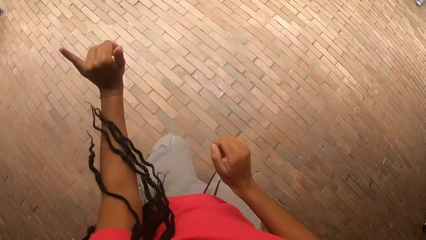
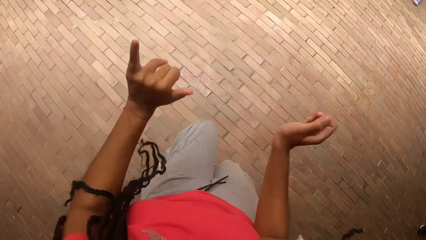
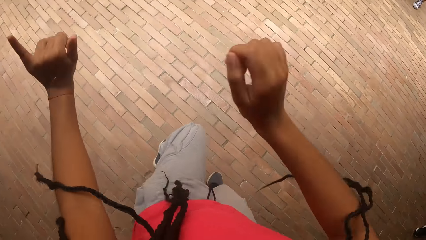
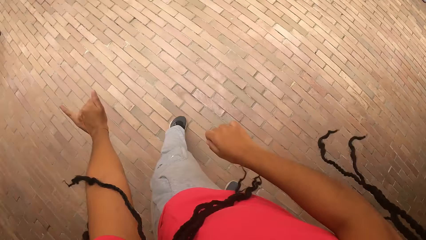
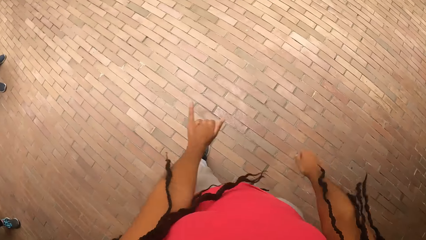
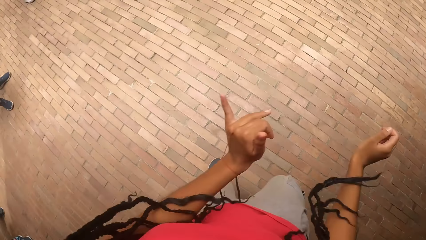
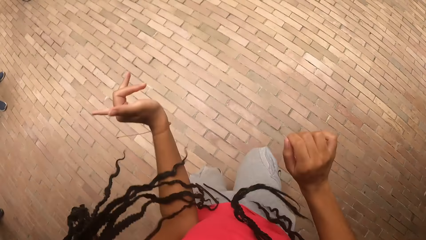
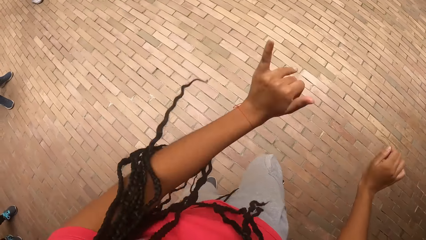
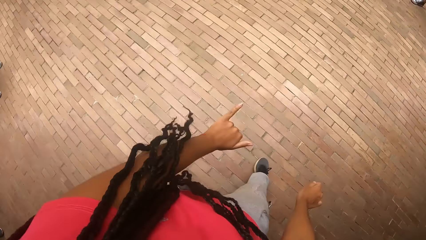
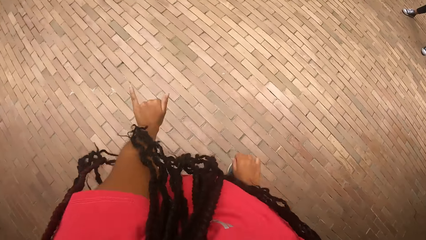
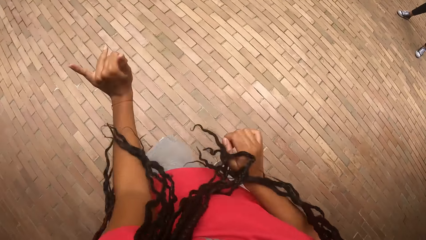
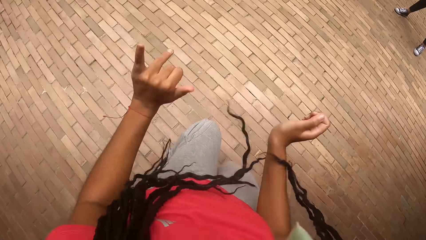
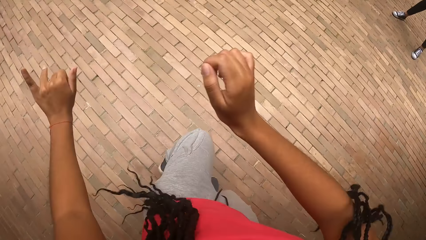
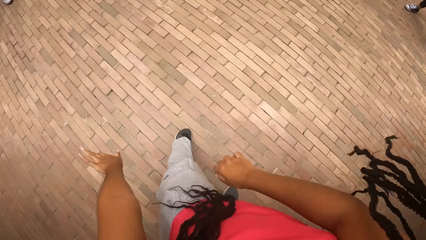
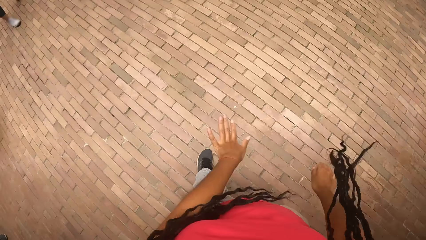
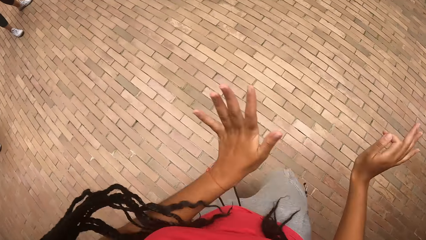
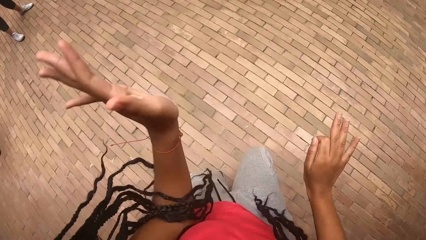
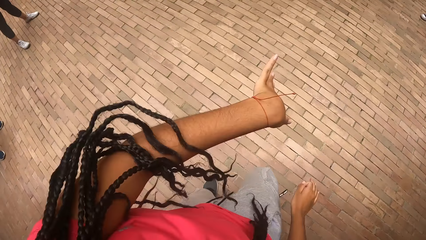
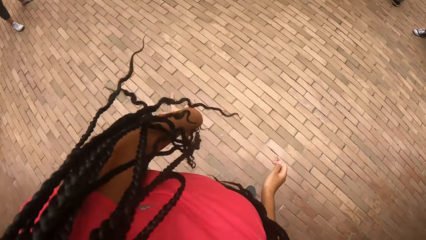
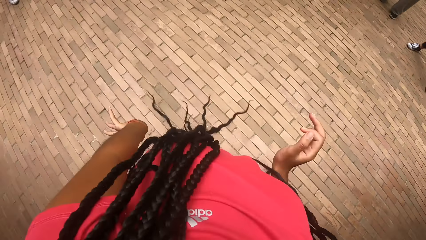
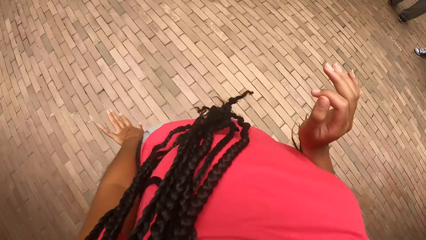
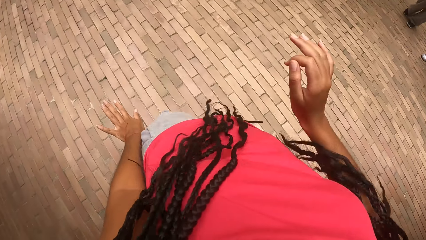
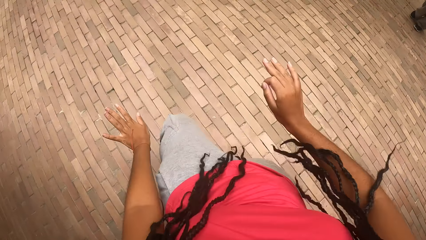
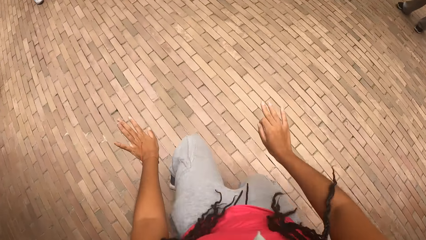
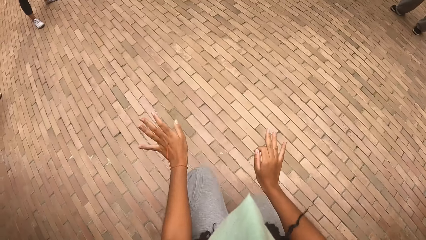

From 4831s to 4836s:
The camera wearer dances.

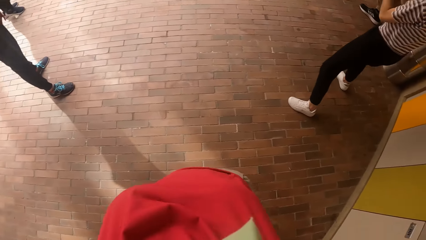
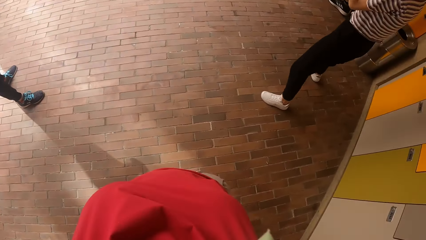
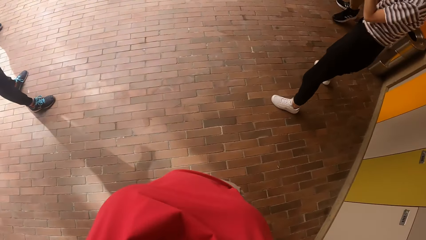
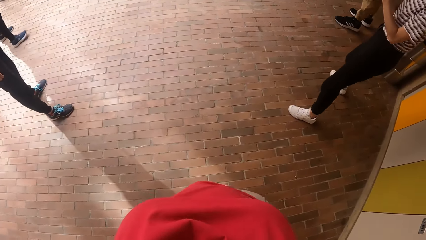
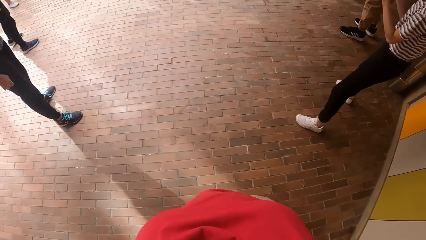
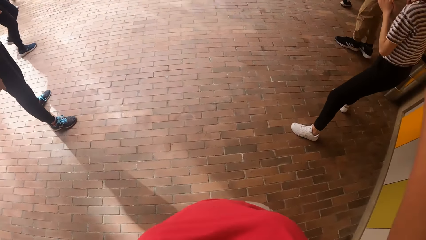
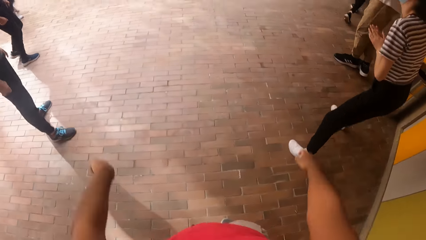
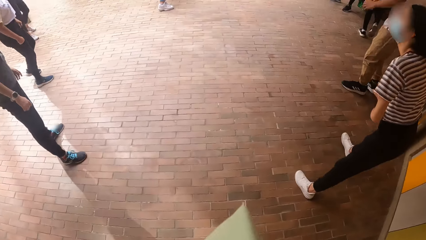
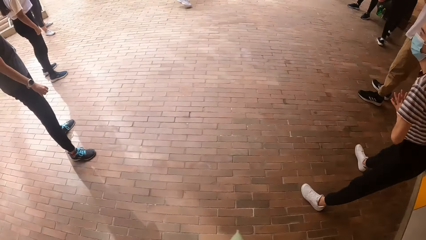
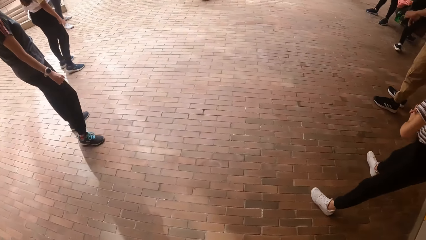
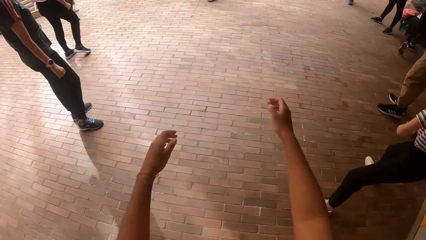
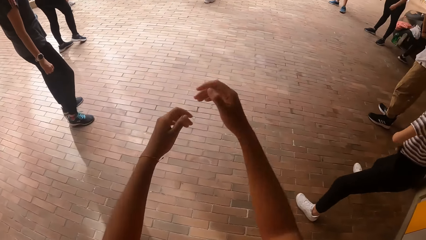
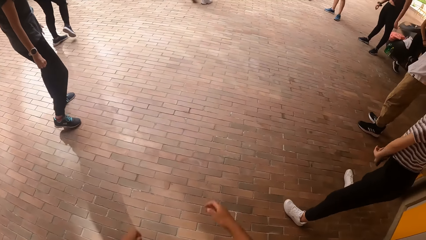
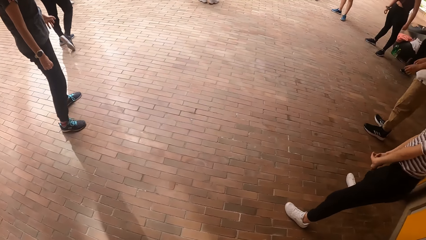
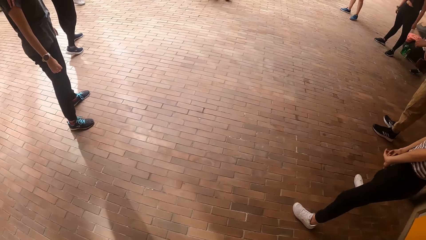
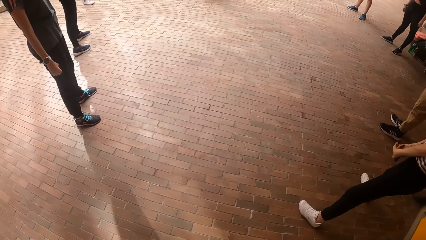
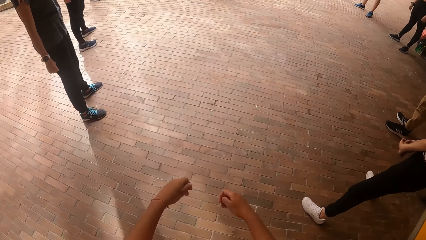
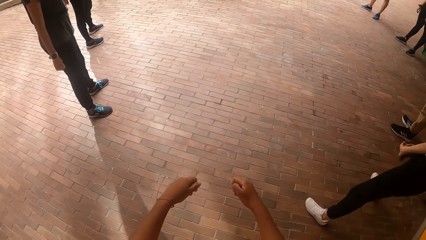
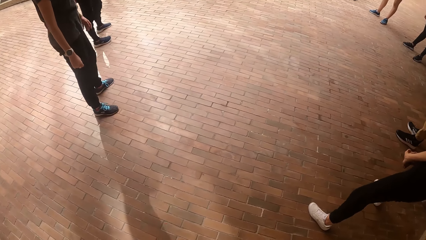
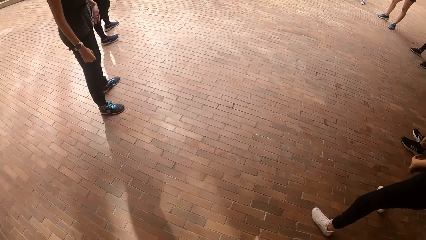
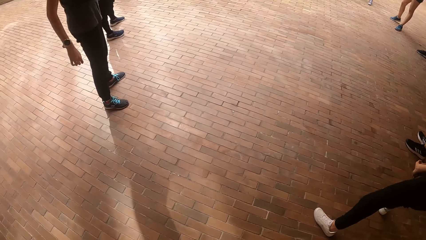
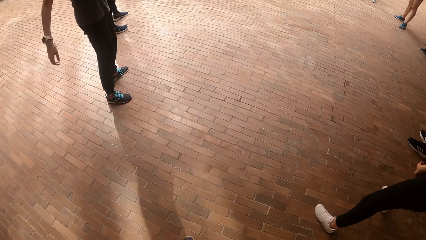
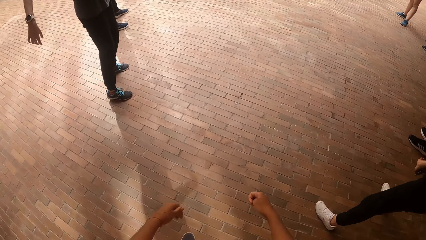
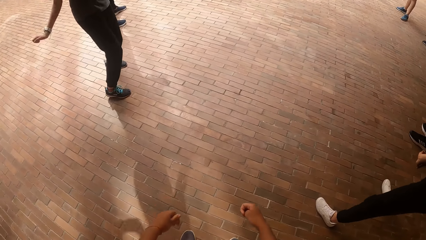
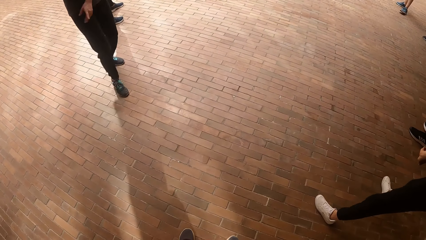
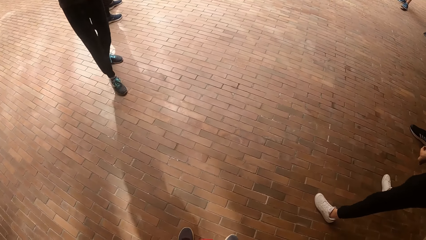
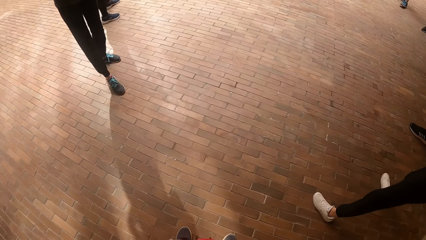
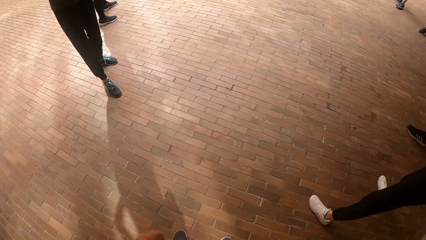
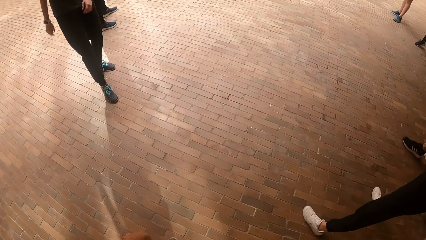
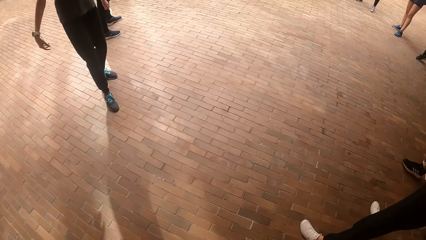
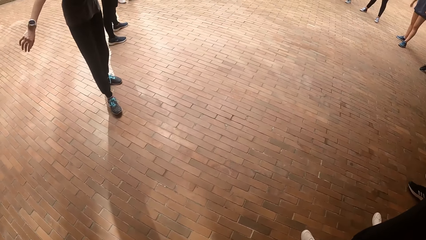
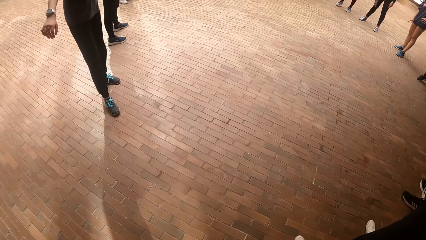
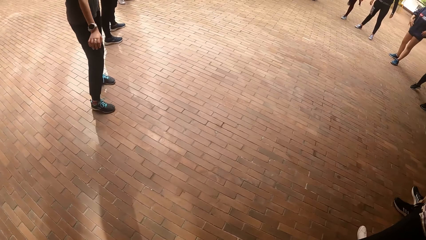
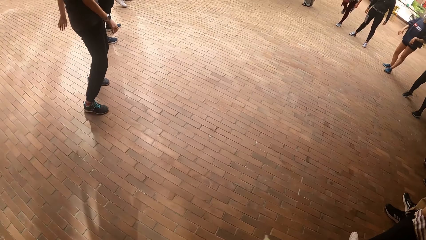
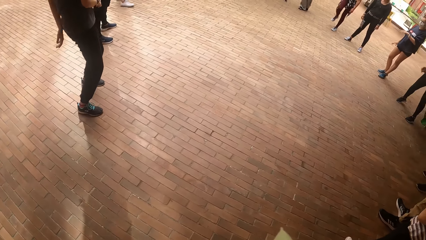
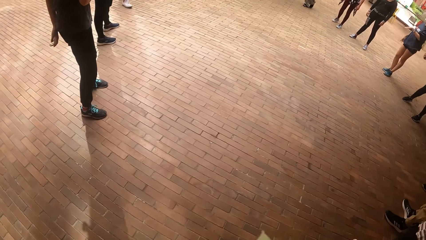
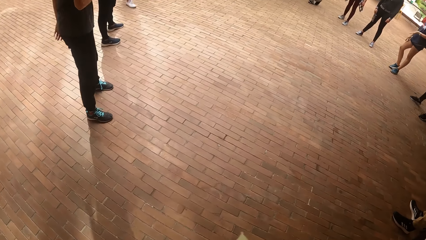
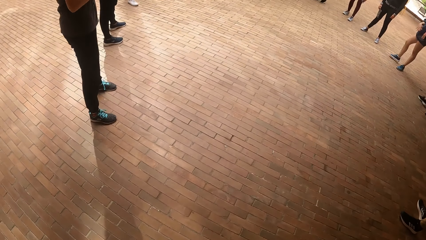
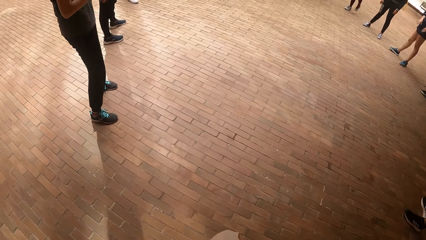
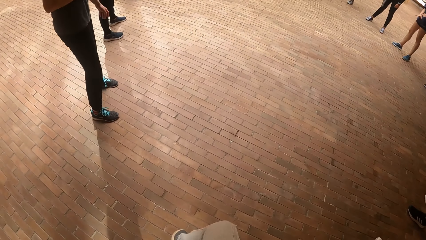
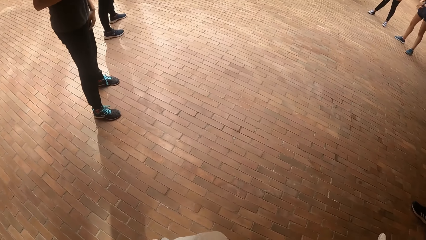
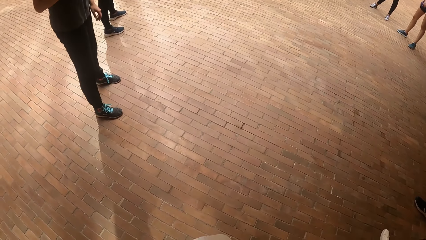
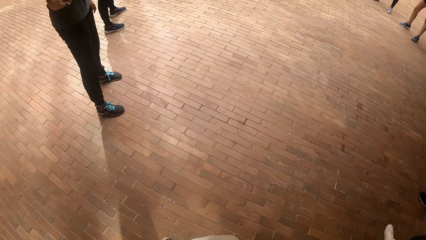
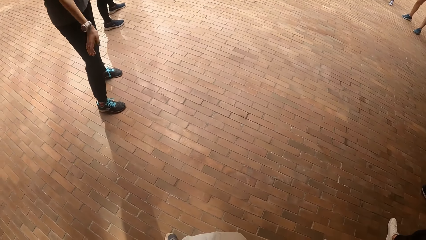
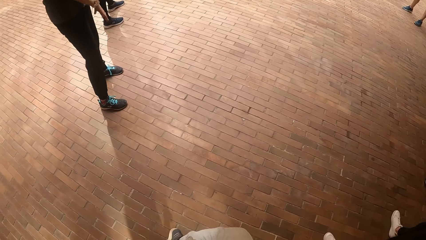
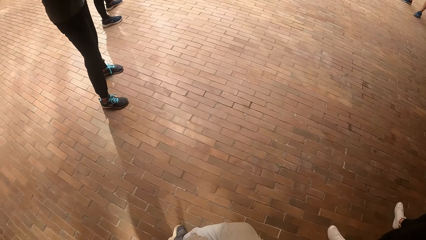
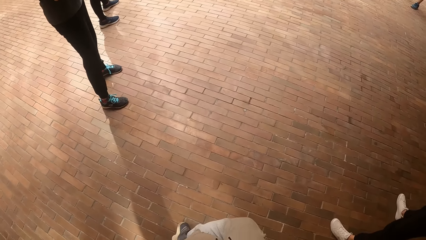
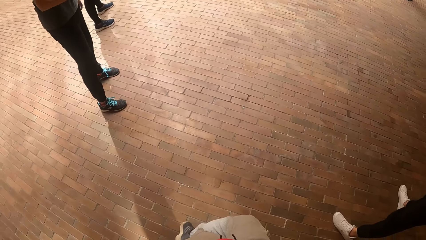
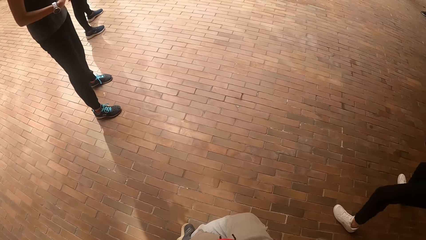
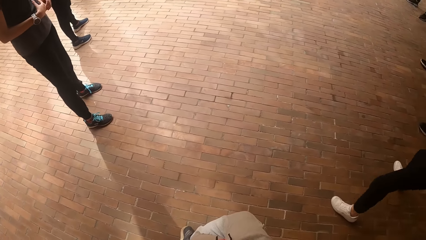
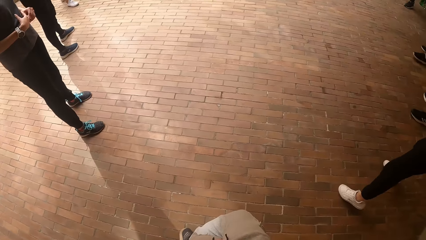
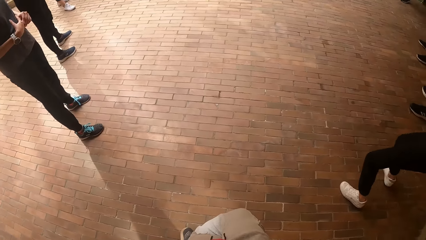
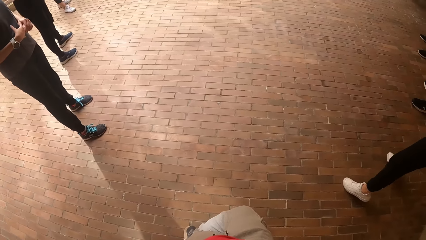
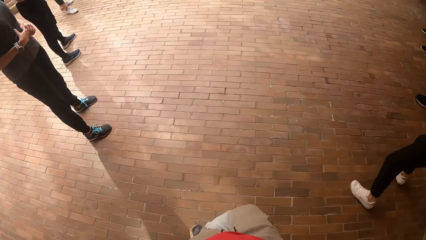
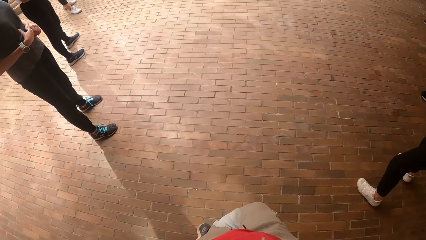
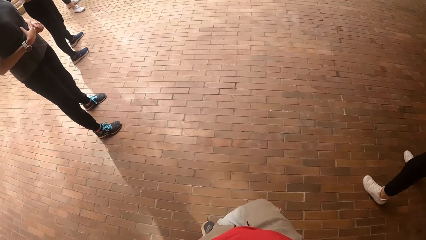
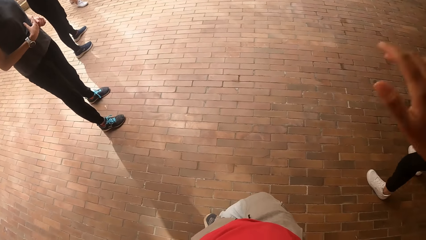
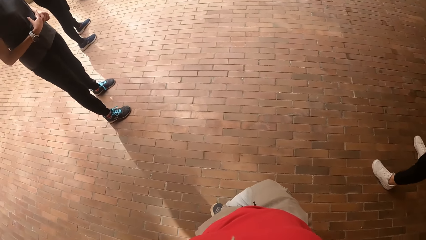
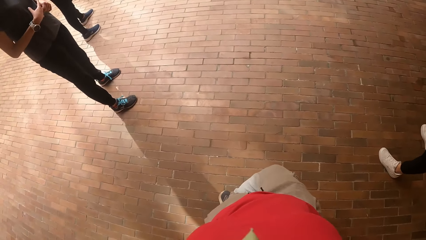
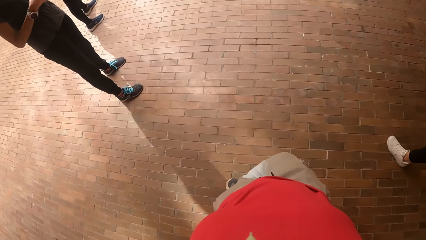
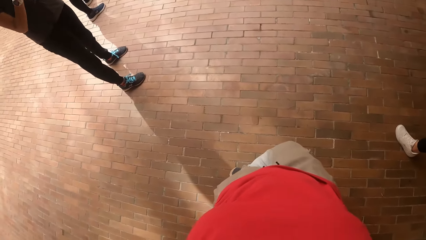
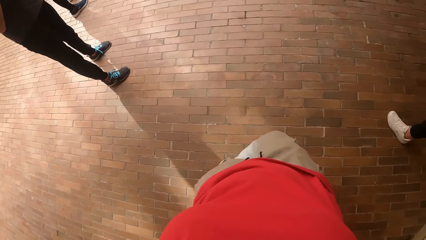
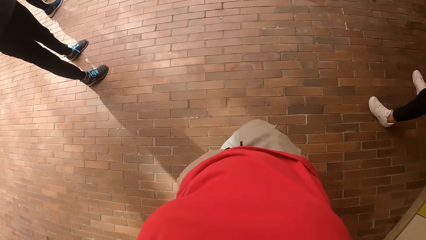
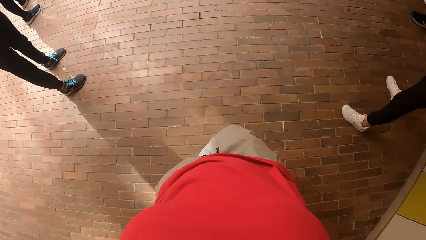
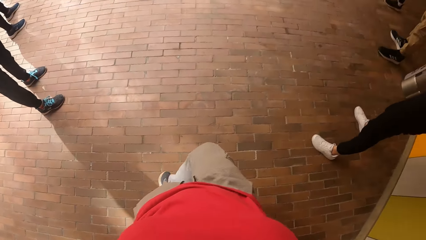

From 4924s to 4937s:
The camera wearer swings both hands. She stops to dance. She raises her right hand.
